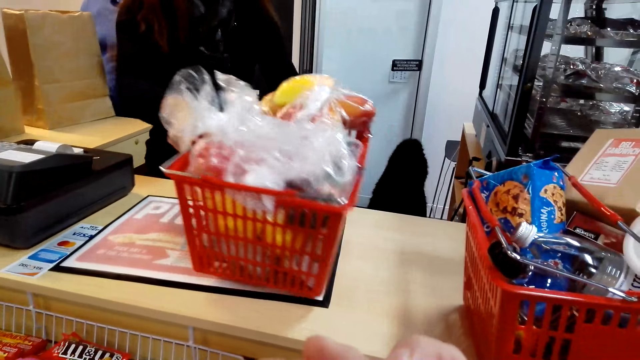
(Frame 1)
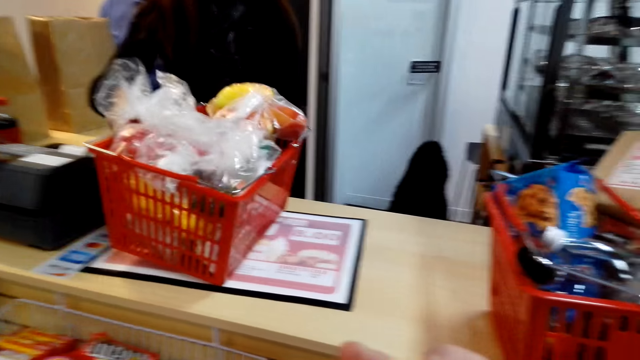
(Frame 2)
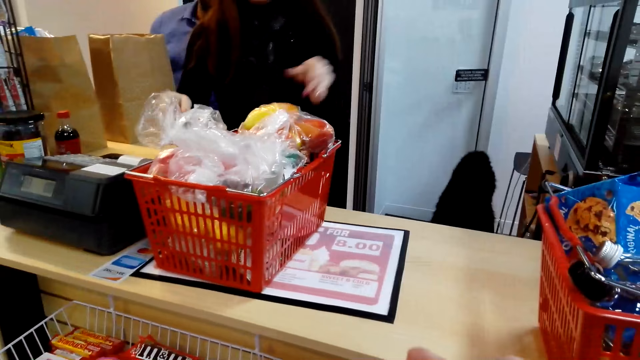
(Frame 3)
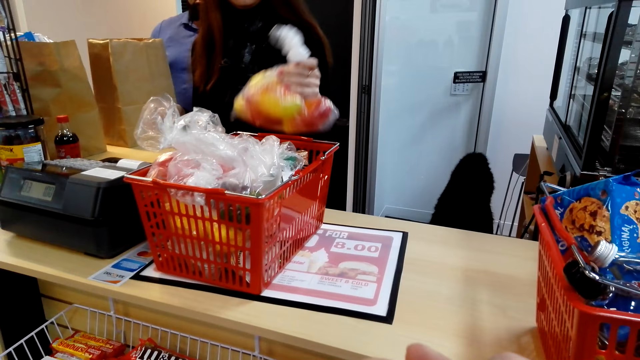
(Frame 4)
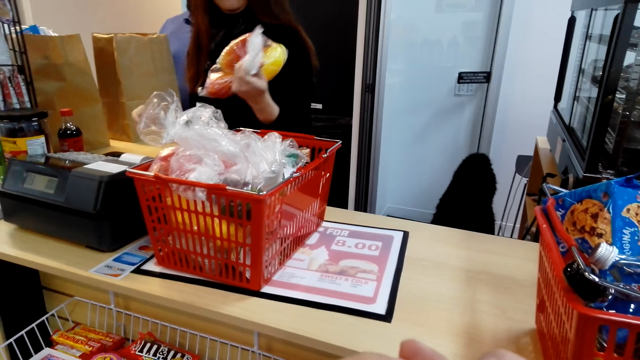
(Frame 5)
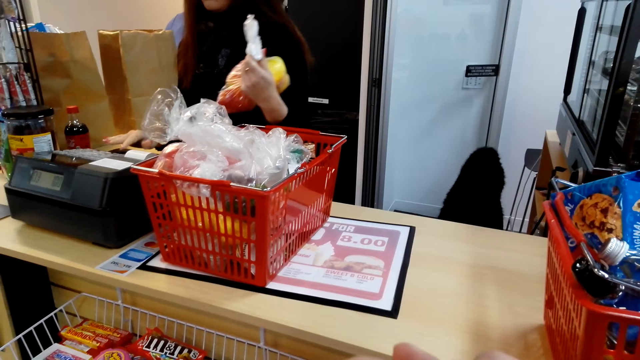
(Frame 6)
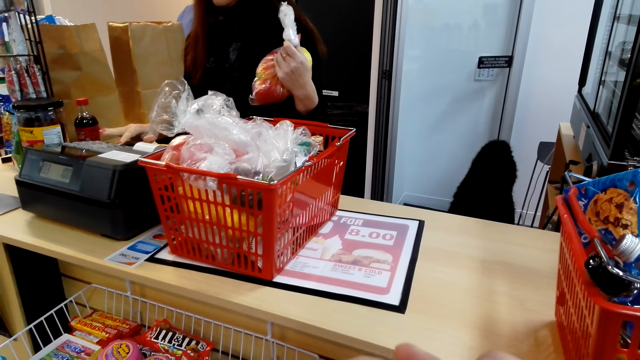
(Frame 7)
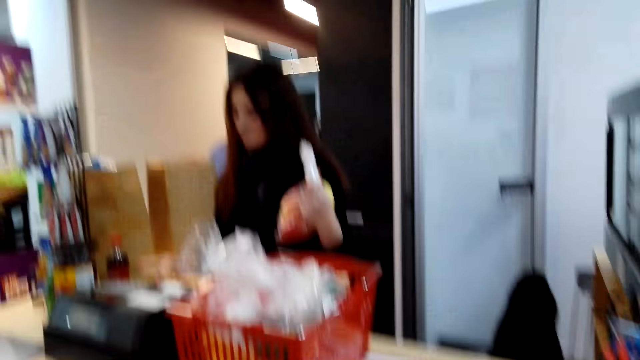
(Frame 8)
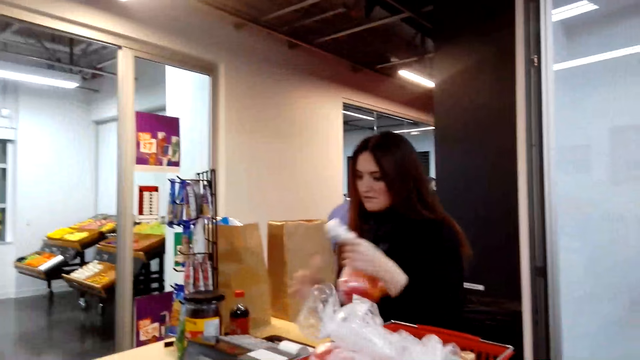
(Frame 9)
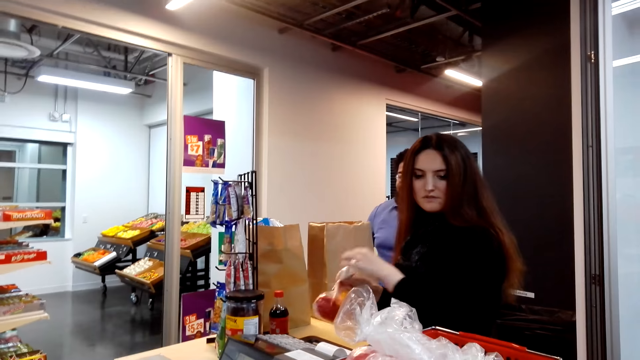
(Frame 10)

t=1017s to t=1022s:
A lady picks up a shopping basket at the counter. She keys in products at the cash register machine at the counter.

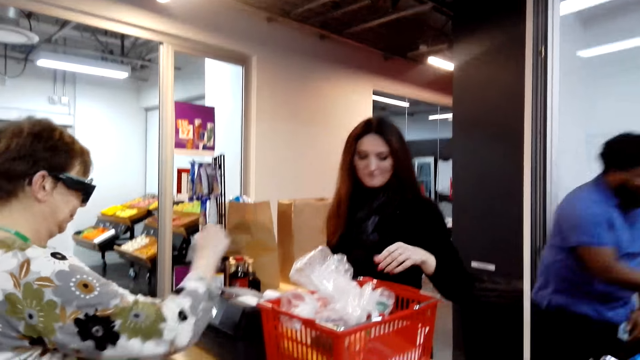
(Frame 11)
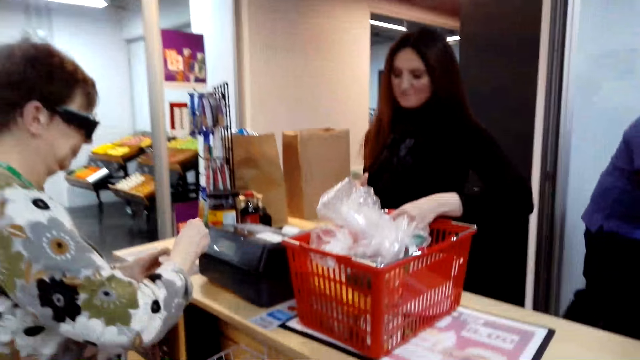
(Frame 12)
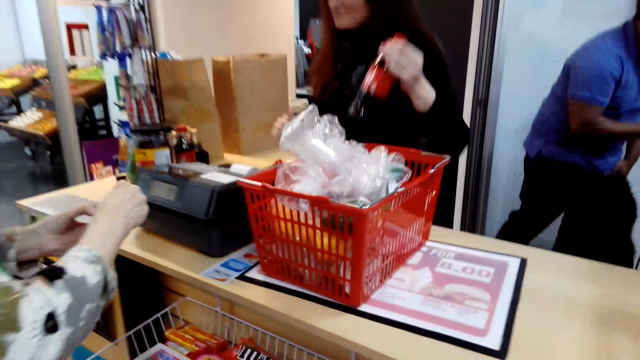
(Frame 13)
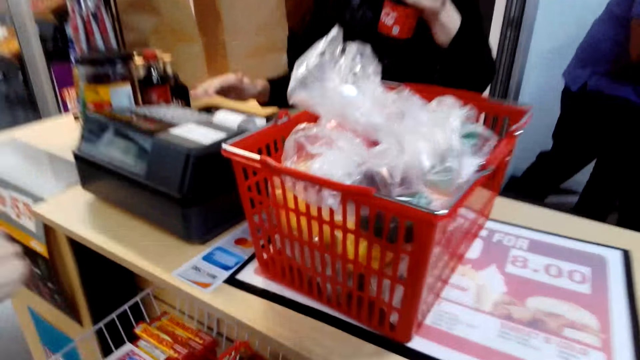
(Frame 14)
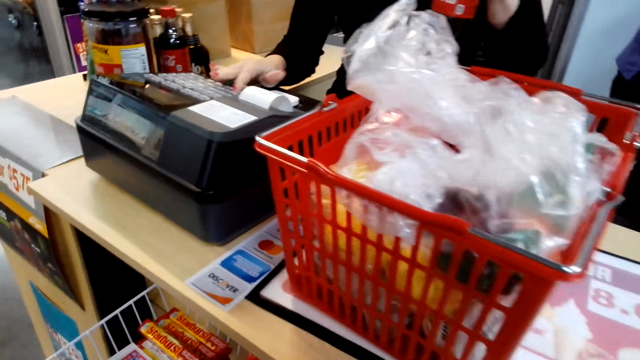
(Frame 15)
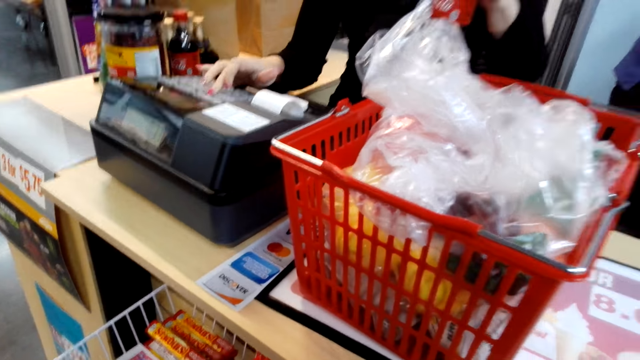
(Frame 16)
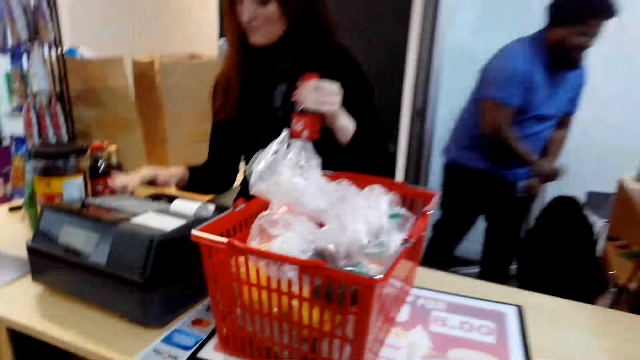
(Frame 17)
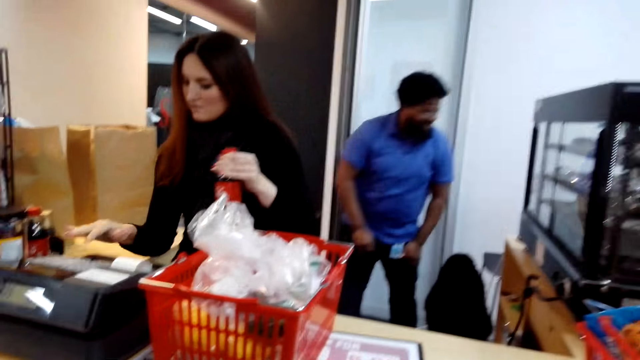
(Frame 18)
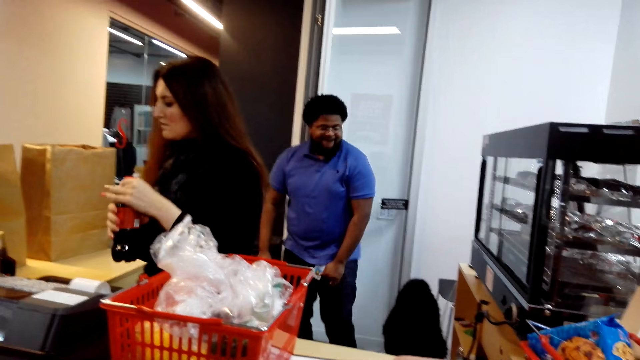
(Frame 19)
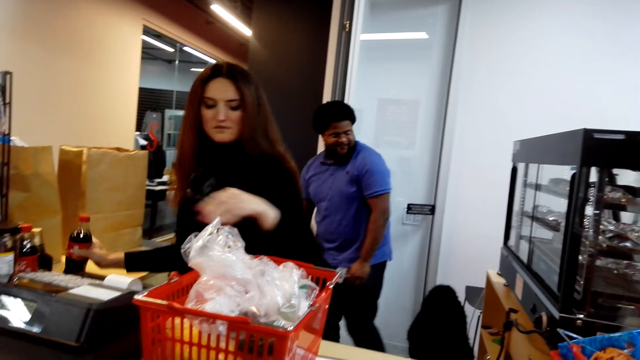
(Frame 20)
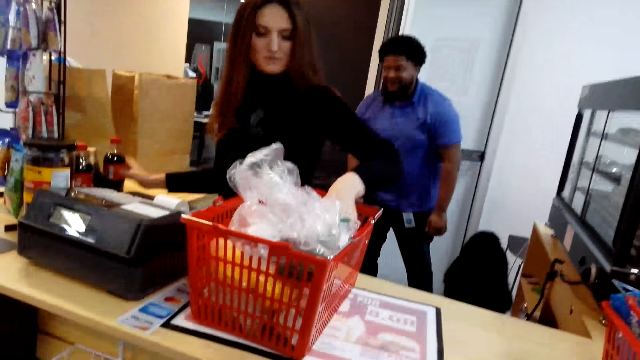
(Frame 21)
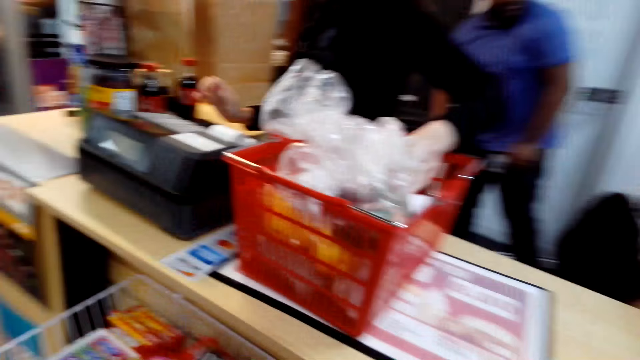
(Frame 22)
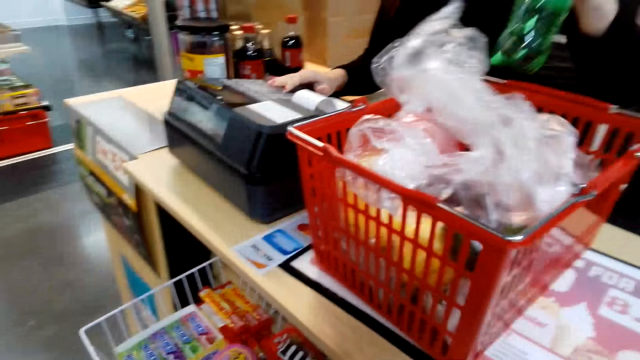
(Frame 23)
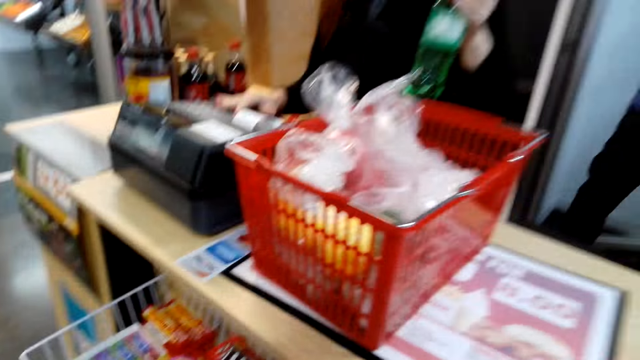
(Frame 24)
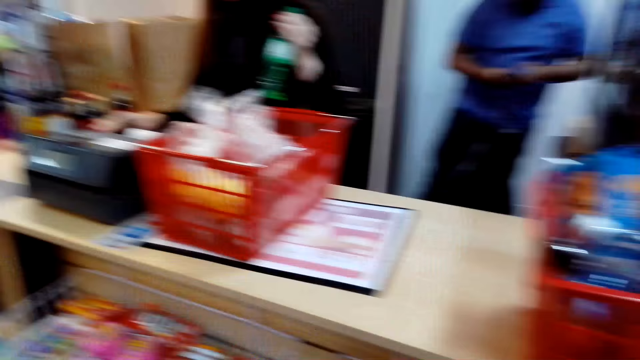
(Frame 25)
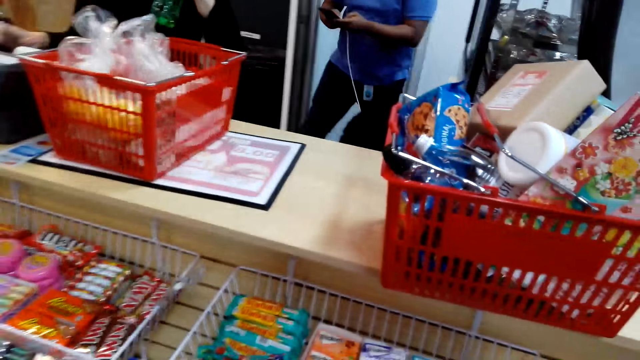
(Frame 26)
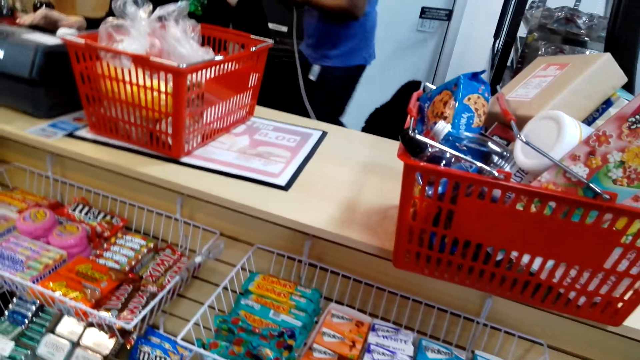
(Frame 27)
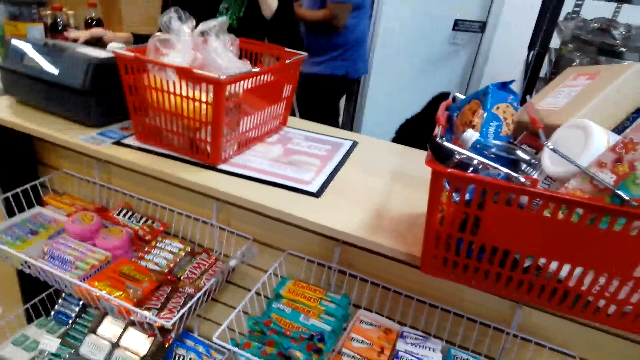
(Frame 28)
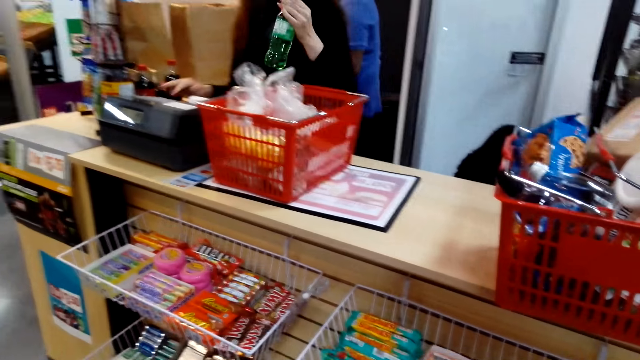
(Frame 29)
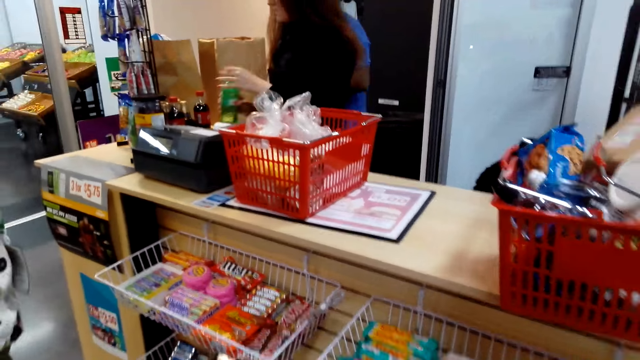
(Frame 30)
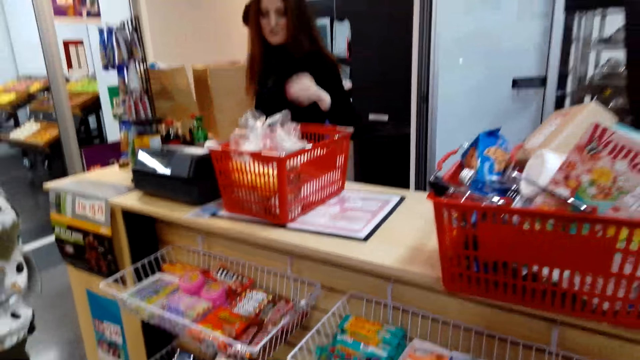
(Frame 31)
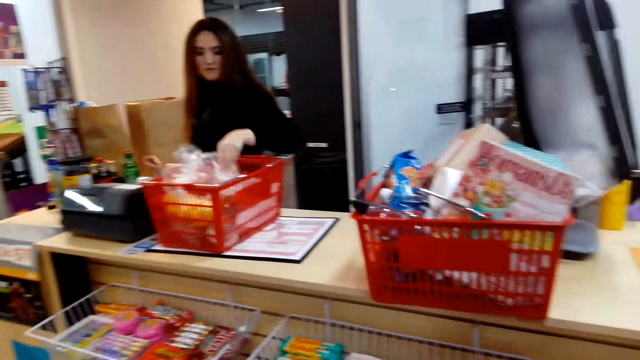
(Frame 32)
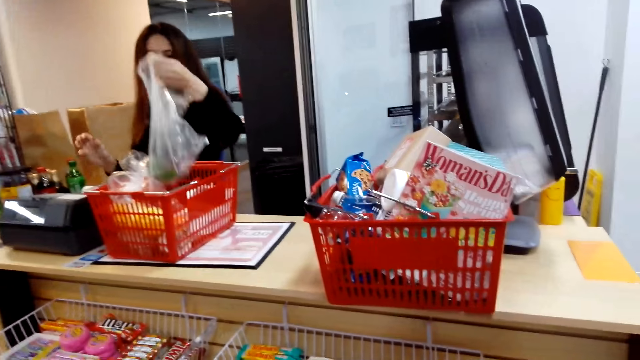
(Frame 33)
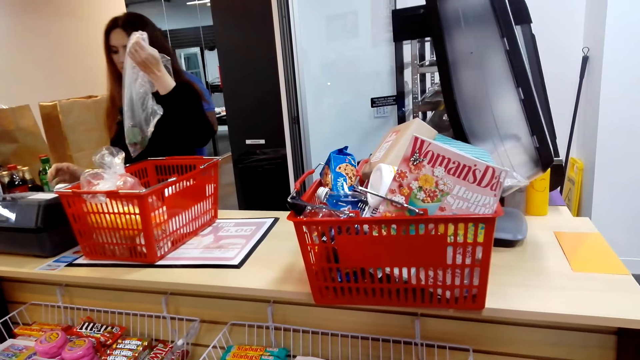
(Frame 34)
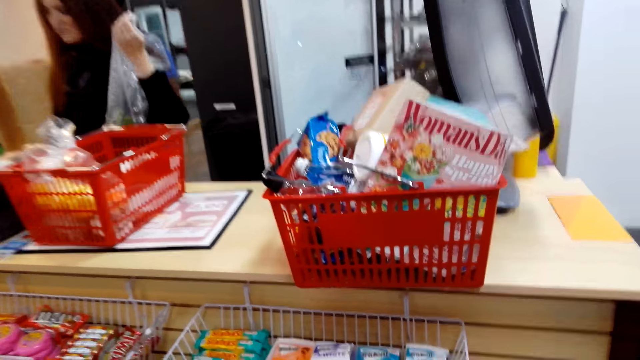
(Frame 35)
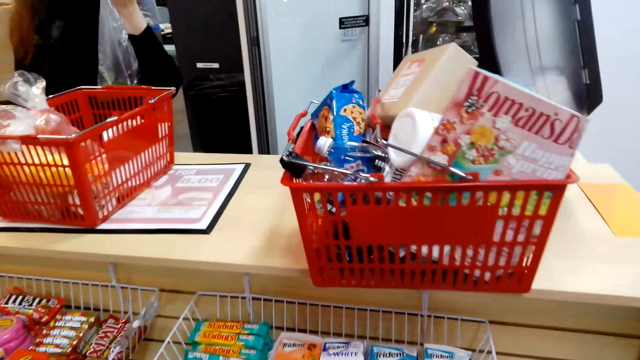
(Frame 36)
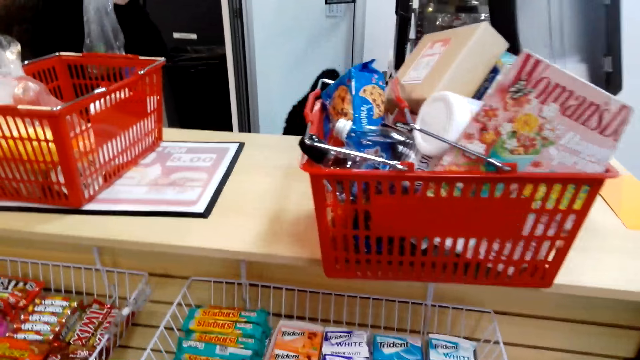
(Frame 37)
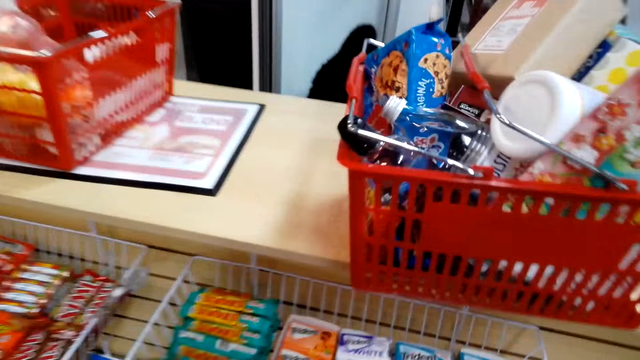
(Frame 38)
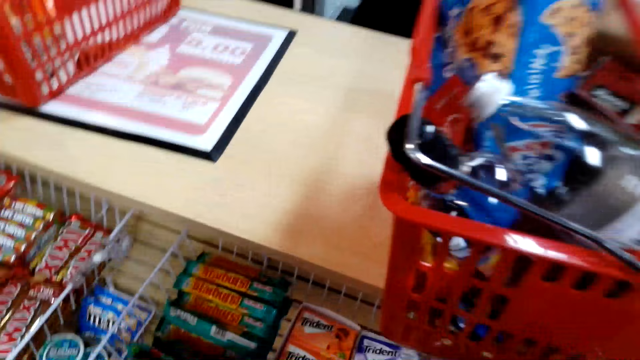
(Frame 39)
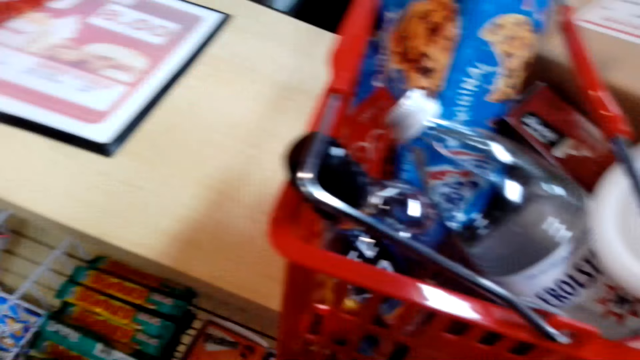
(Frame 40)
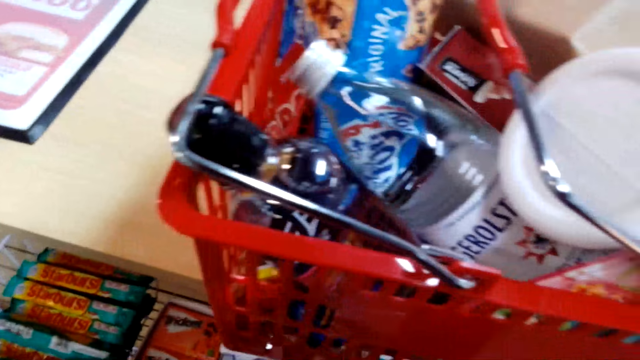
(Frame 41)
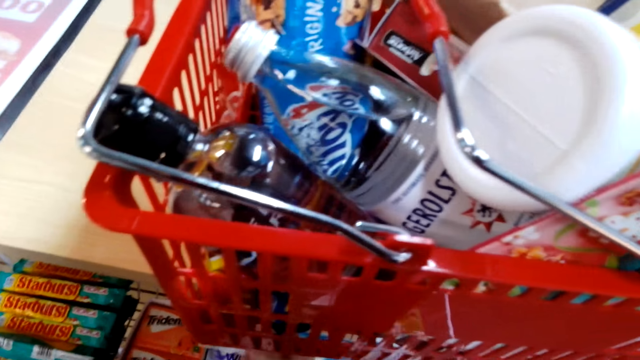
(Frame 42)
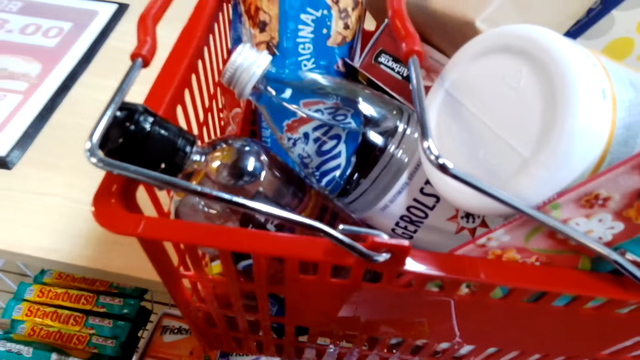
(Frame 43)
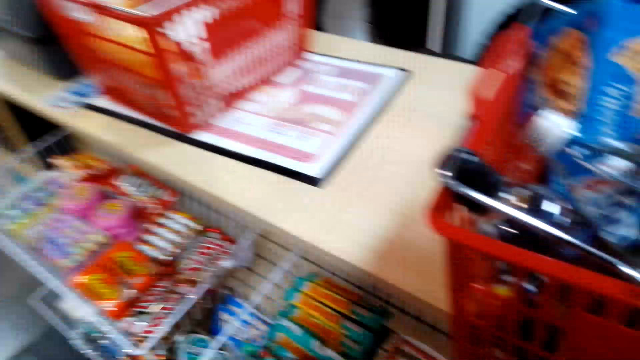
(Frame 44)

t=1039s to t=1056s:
A lady holds something with her right hand. Another lady picks up a plastic bottle of Coca-Cola from the shopping basket and keys in at the cash register machine. A man stands at the counter. The second lady holds the bottle of plastic soda with the left hand and keys in at the cash register machine. She places the plastic bottle of soda on the counter, picks up a paper of something from the shopping basket, and keys in at the cash register machine. The camera wearer walks around the store.
